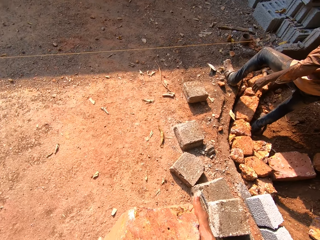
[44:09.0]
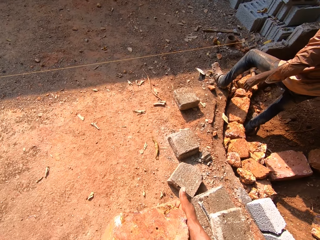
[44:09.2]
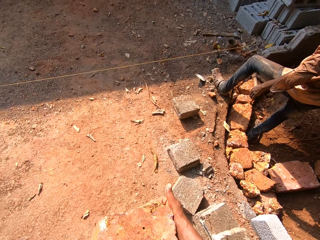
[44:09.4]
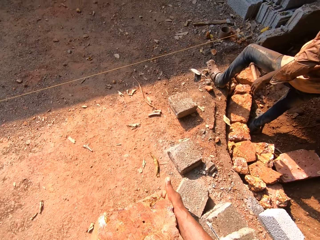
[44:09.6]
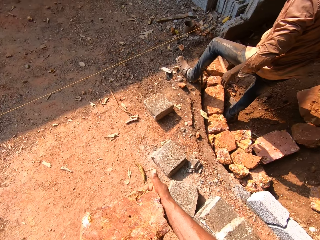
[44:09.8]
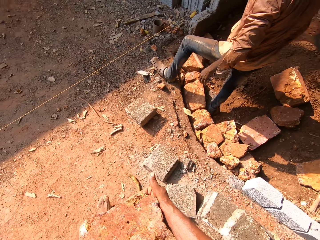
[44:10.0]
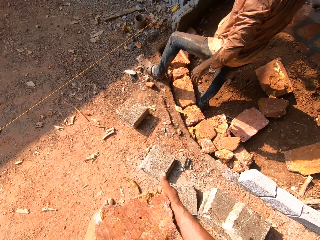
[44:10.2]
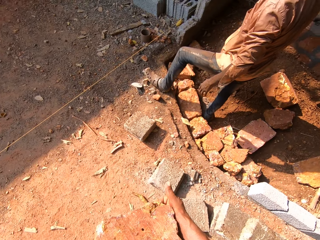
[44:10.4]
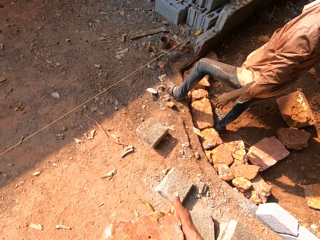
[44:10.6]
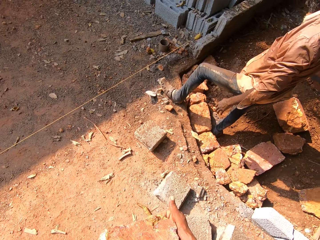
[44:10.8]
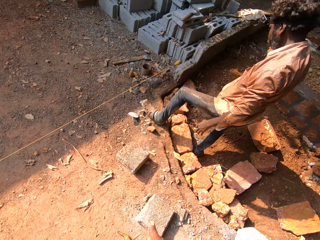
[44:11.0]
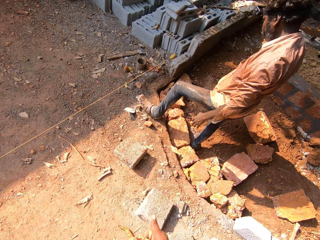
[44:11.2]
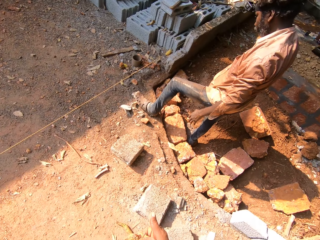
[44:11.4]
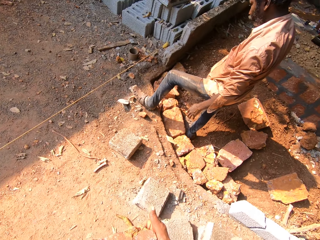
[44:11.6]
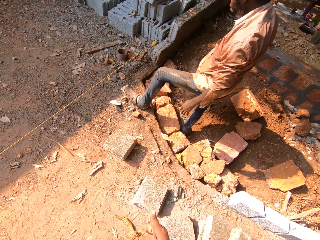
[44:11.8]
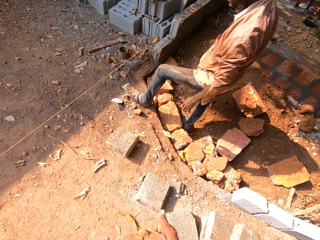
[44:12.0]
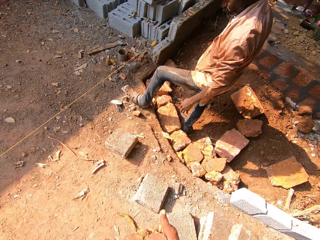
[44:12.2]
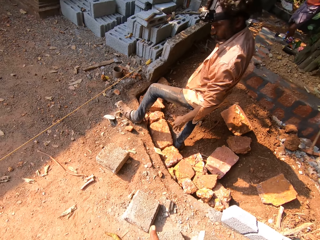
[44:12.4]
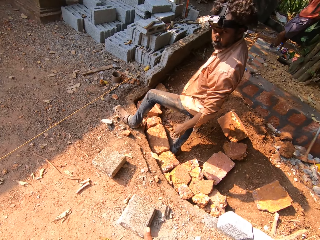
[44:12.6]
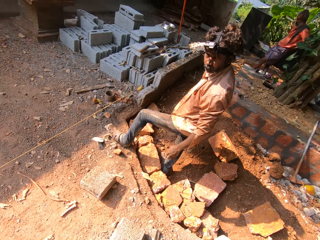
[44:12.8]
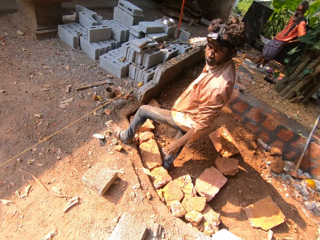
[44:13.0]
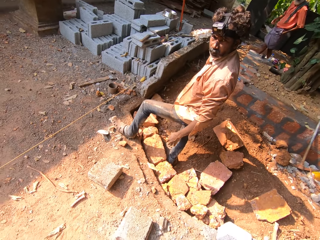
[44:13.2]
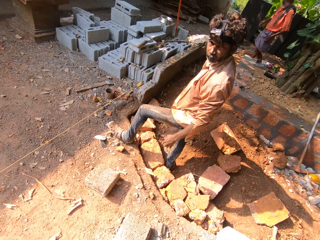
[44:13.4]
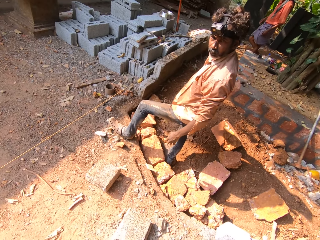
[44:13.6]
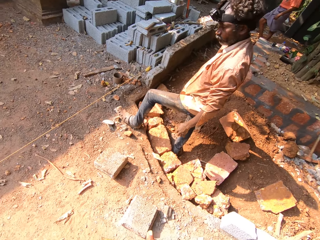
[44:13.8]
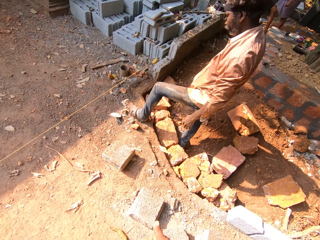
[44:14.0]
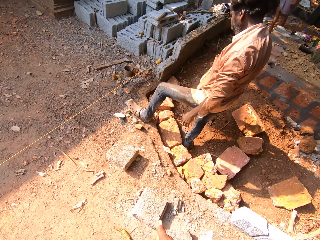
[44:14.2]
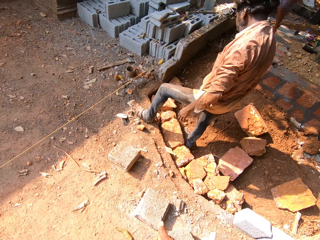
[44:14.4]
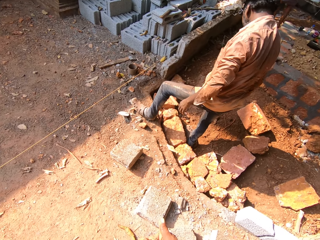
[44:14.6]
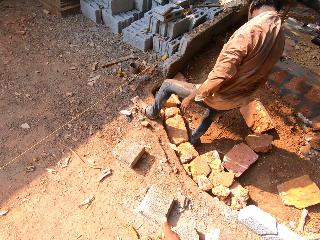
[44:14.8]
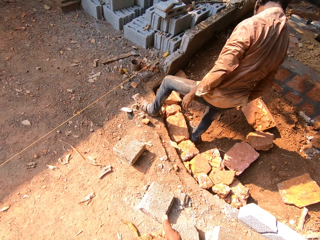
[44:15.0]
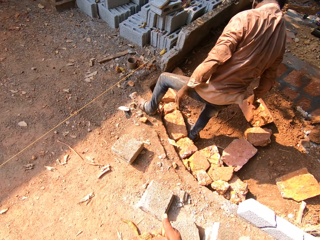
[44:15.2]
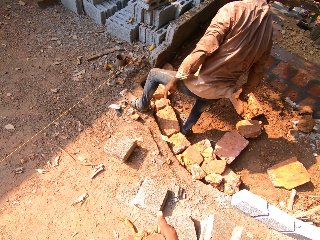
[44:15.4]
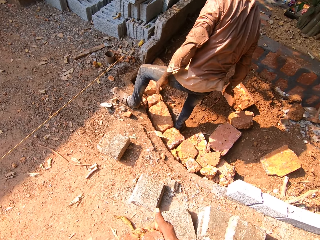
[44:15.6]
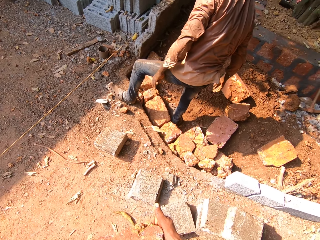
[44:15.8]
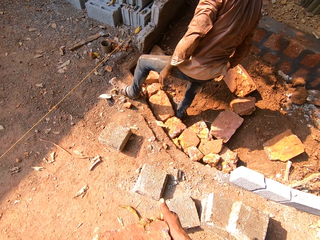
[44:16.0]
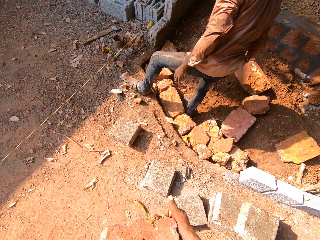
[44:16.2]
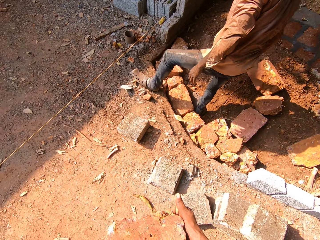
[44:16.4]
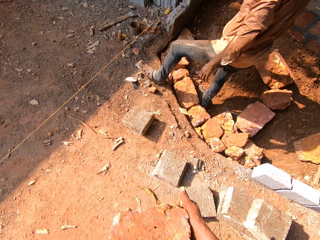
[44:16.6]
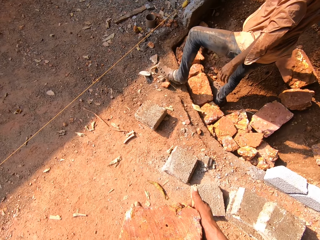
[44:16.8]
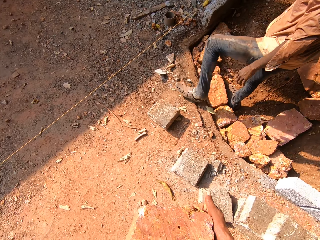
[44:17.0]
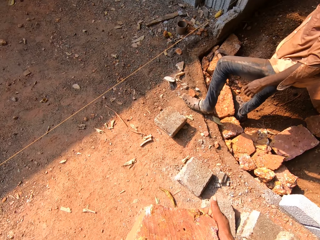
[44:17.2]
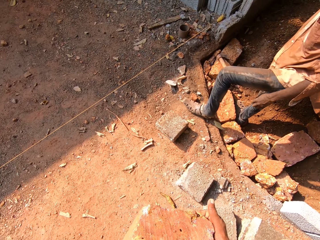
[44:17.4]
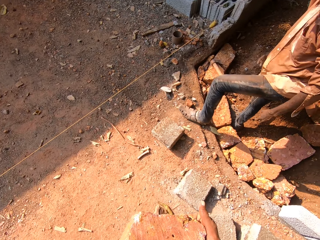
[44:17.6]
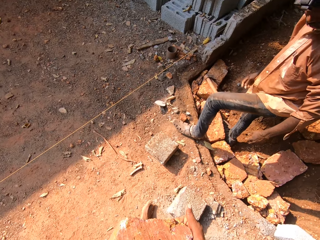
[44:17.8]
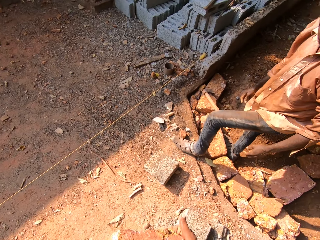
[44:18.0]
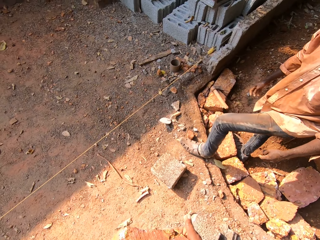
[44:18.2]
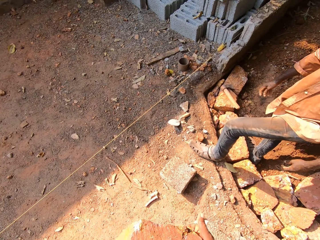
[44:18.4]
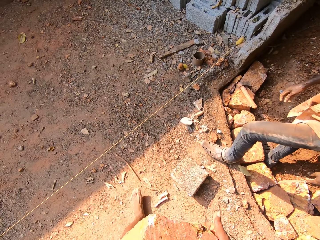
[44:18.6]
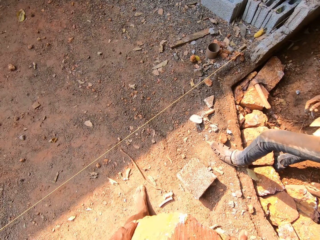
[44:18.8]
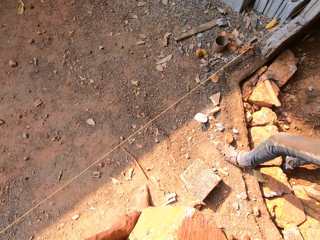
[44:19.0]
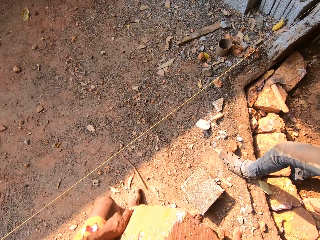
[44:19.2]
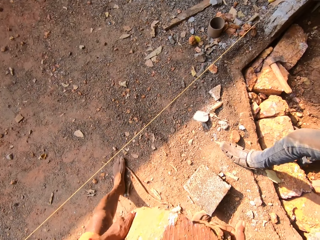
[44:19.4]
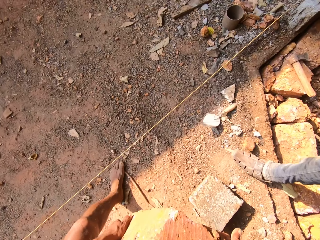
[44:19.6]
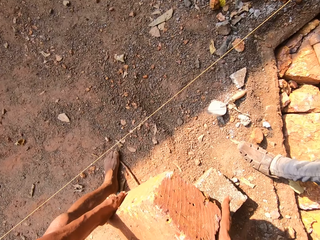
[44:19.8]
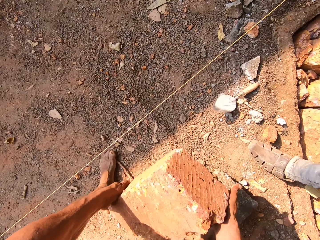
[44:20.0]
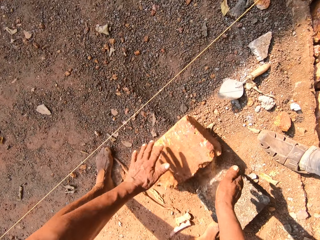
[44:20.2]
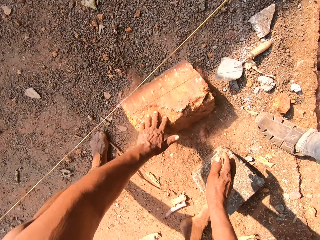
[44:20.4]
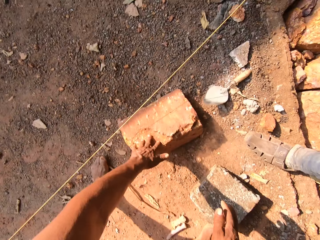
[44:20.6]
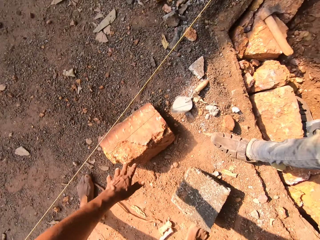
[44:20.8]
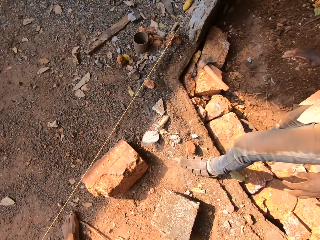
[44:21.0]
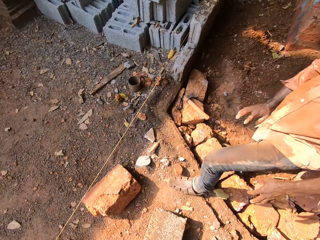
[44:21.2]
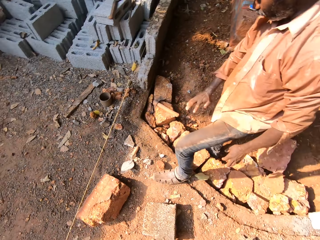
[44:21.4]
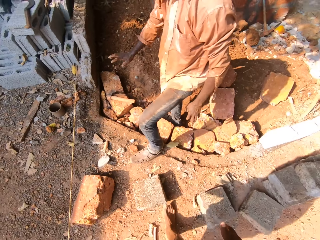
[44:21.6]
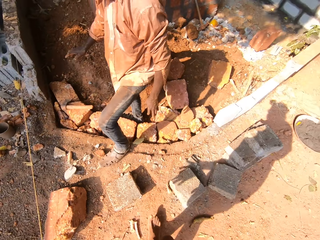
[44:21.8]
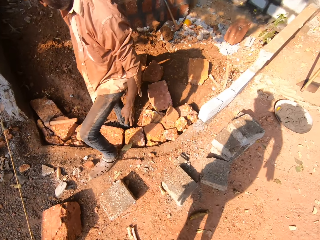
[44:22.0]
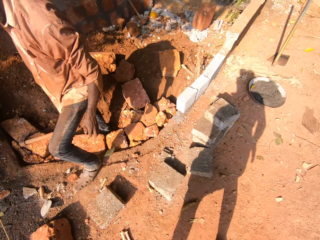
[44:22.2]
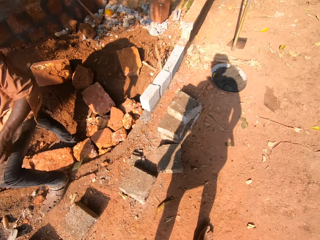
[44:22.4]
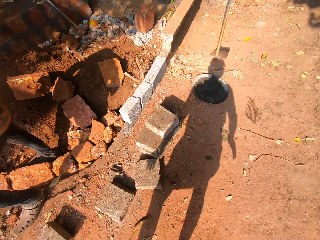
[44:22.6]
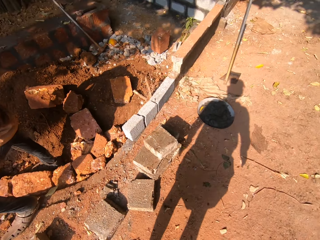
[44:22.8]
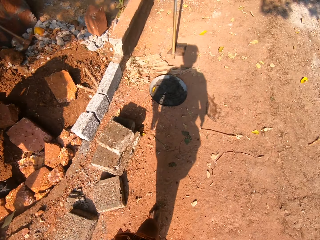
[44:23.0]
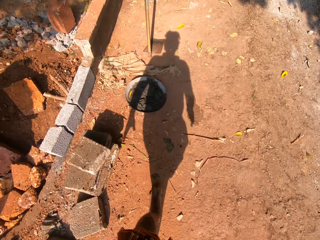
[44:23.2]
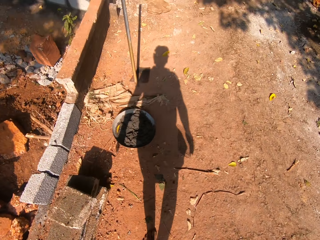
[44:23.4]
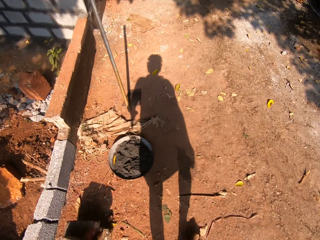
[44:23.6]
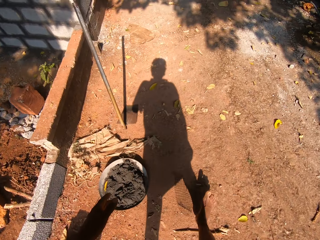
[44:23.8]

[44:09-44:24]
The camera wearer interacts with a man. He drops the brick on the ground with both his hands.

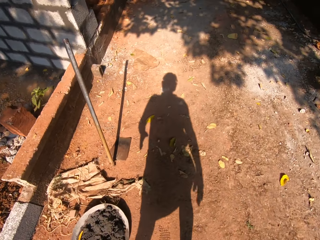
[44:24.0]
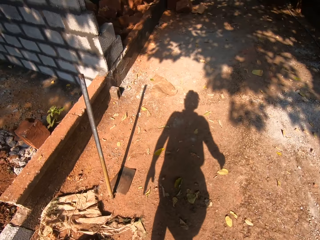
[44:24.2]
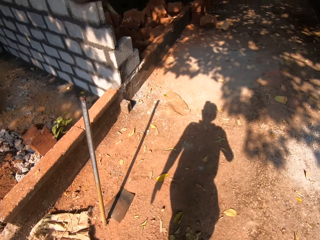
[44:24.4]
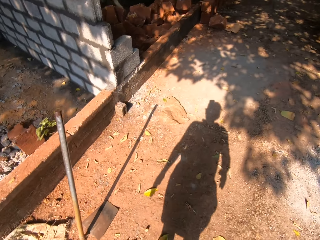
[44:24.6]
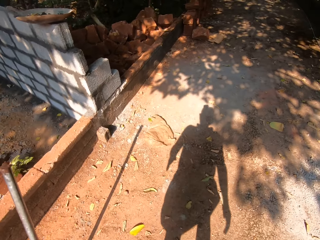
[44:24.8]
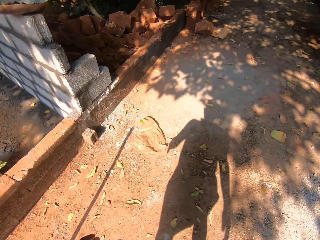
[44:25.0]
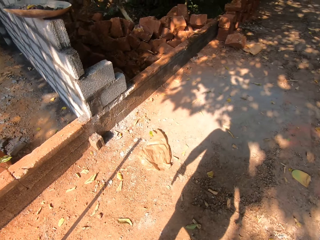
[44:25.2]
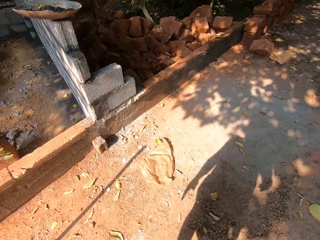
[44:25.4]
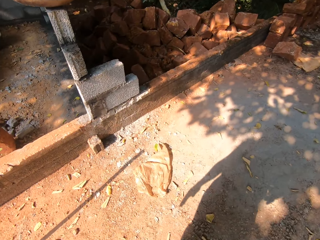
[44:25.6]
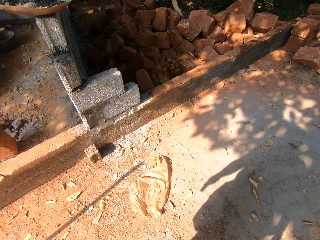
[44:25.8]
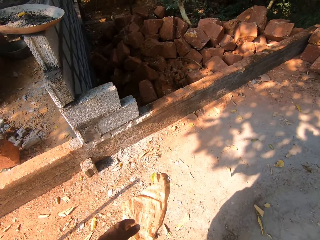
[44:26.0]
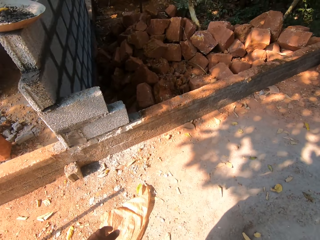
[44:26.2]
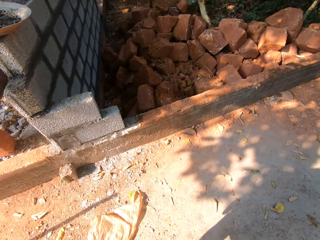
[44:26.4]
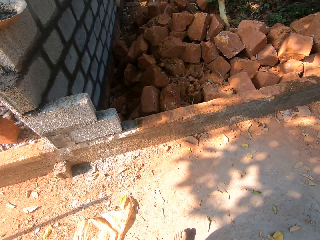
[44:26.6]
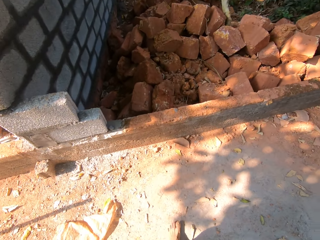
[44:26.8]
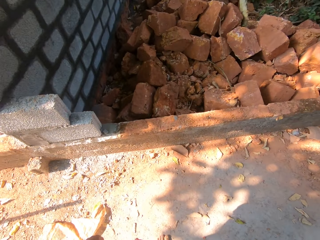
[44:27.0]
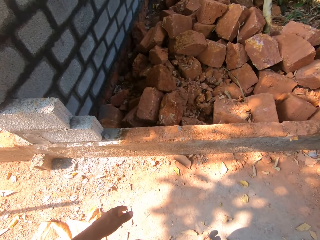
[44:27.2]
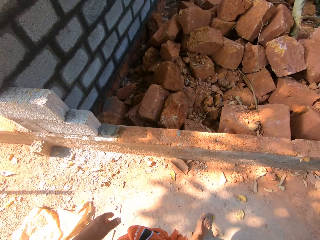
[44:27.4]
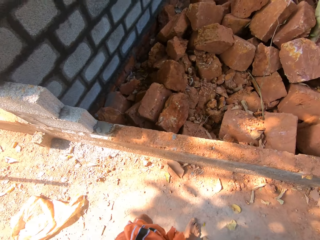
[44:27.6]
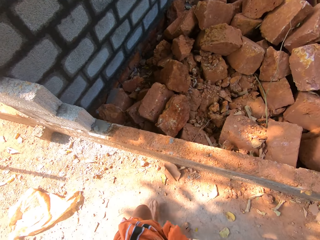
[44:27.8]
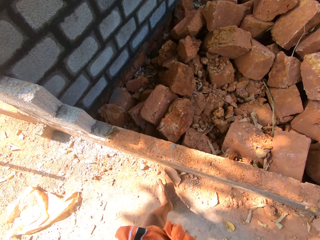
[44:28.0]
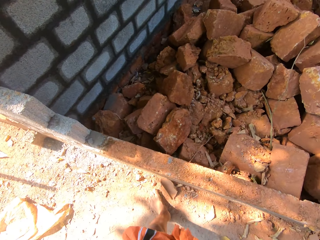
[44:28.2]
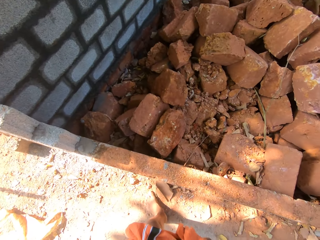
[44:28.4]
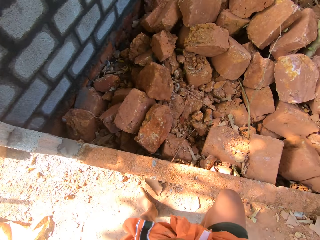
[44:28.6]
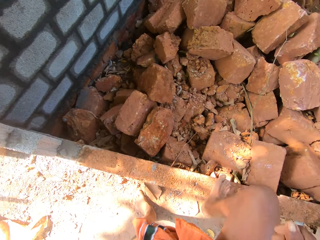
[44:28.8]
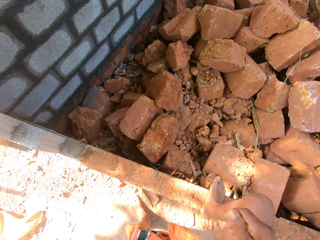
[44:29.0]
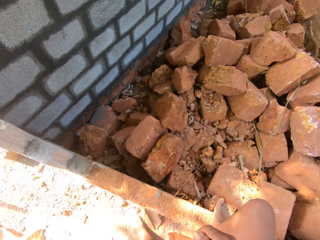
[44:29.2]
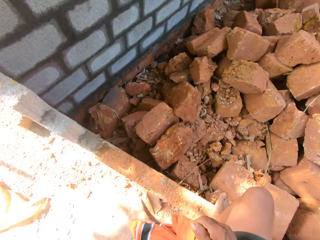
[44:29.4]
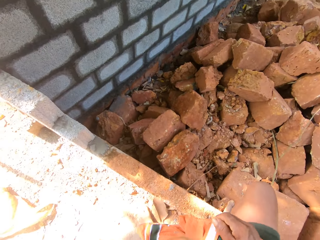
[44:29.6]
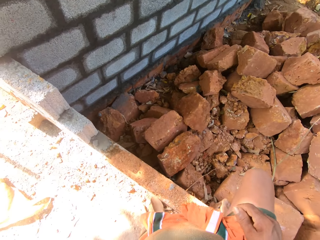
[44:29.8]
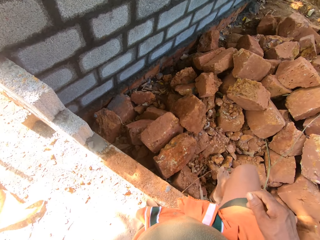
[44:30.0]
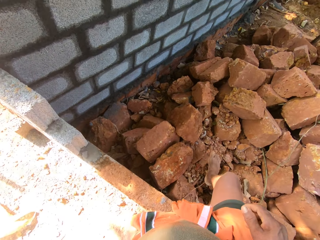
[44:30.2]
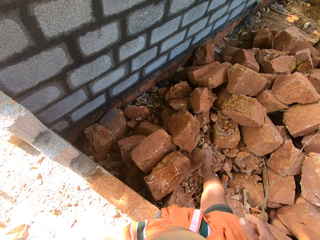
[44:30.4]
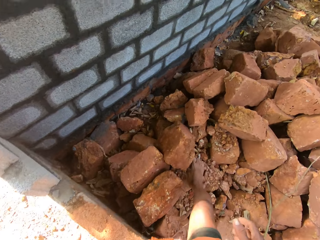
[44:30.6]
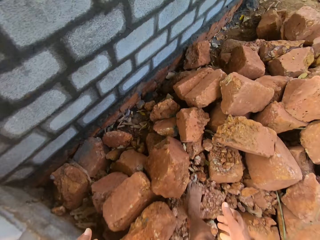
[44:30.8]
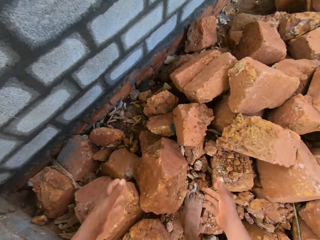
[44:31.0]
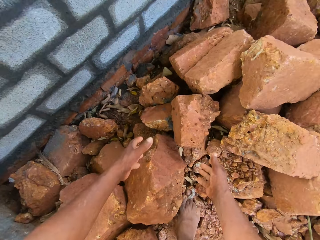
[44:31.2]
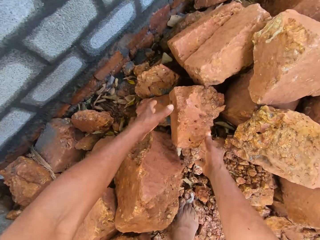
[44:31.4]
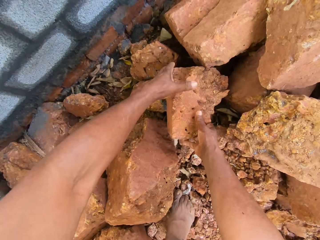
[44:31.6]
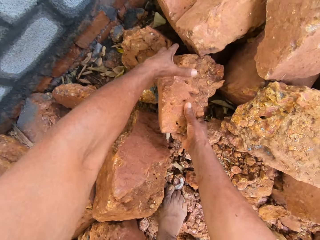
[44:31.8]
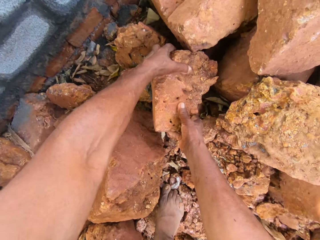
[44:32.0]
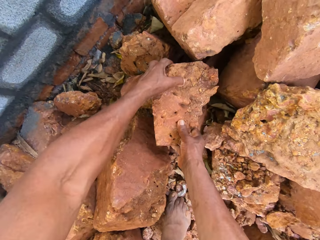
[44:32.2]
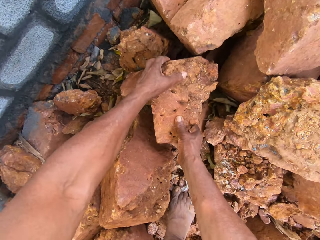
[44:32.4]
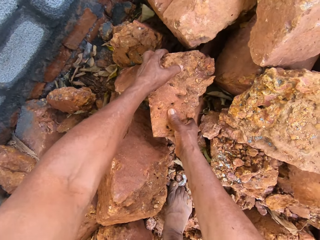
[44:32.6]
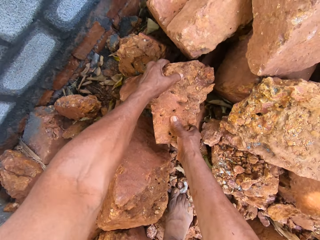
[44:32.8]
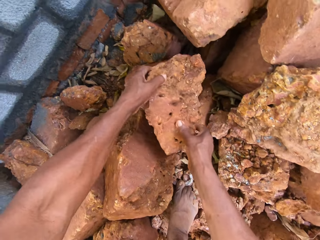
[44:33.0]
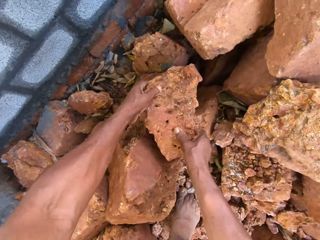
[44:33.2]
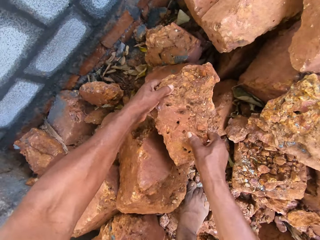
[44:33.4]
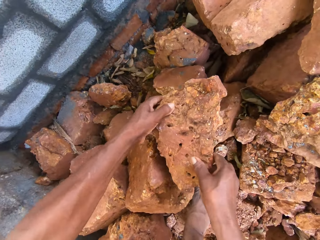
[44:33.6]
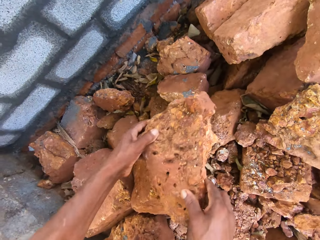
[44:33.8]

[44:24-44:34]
The camera wearer steps on the bricks. He picks a brick from the pile of bricks with both his hands.
